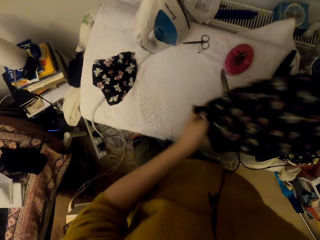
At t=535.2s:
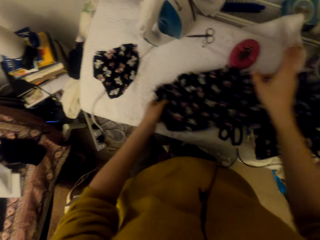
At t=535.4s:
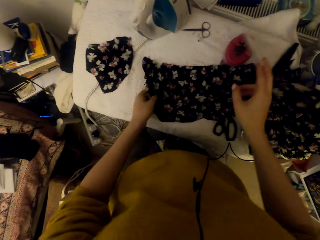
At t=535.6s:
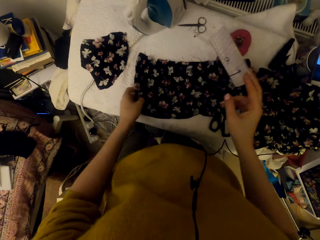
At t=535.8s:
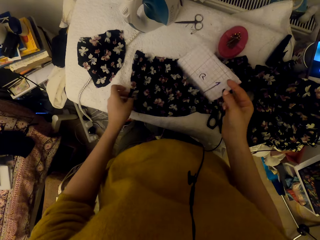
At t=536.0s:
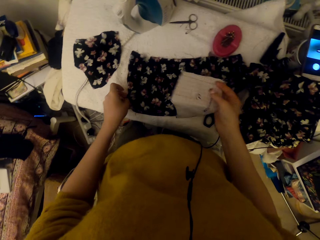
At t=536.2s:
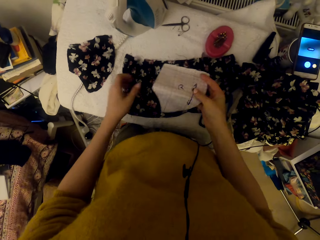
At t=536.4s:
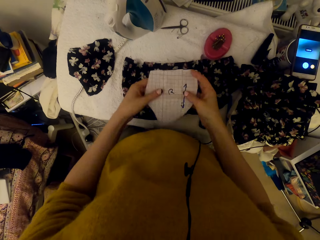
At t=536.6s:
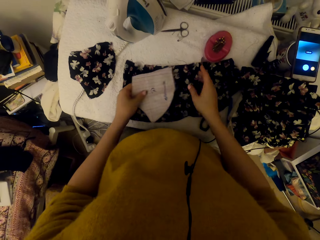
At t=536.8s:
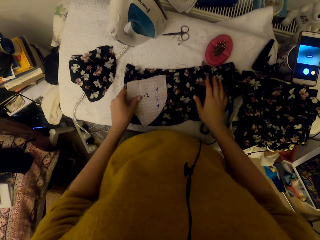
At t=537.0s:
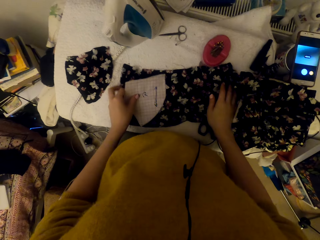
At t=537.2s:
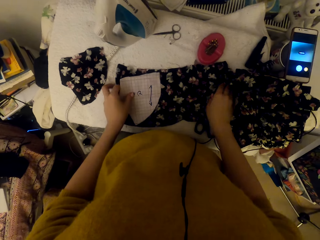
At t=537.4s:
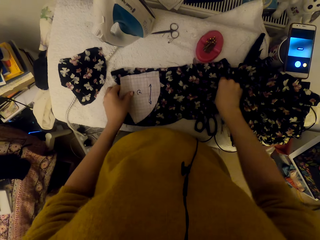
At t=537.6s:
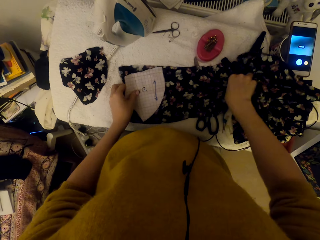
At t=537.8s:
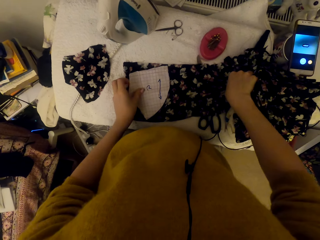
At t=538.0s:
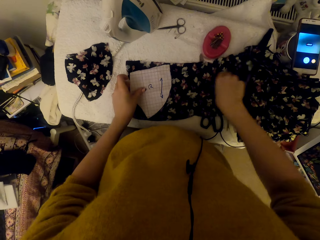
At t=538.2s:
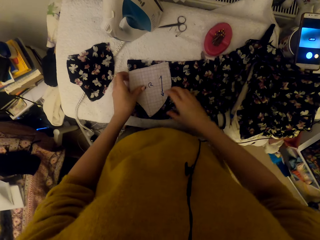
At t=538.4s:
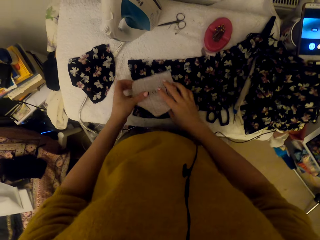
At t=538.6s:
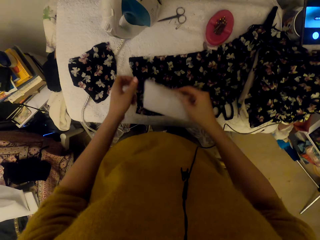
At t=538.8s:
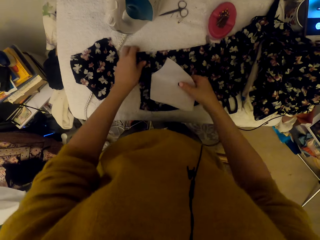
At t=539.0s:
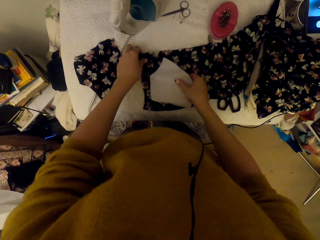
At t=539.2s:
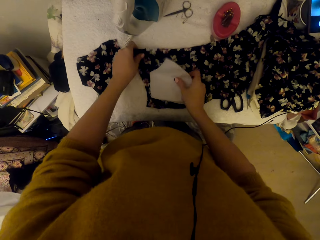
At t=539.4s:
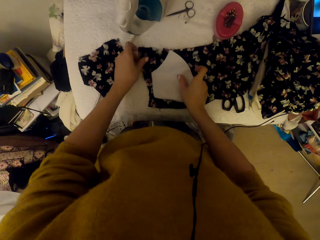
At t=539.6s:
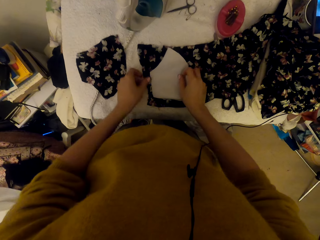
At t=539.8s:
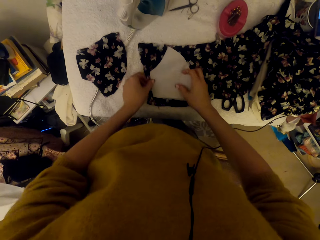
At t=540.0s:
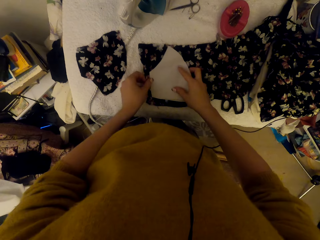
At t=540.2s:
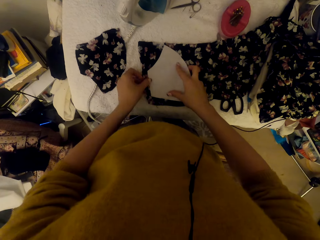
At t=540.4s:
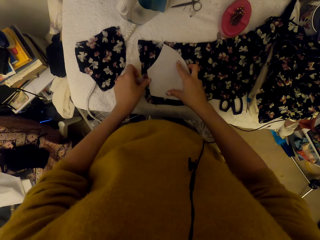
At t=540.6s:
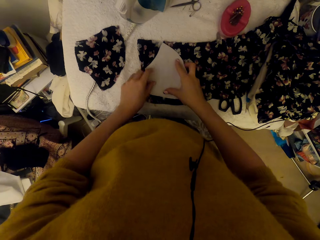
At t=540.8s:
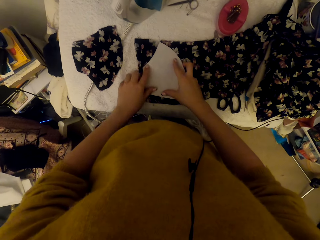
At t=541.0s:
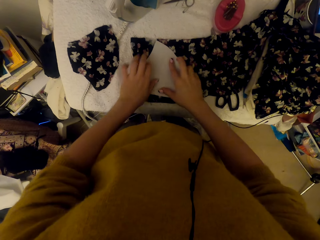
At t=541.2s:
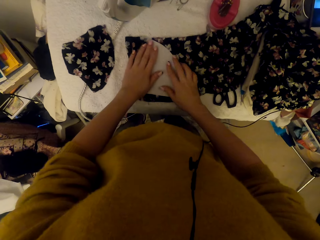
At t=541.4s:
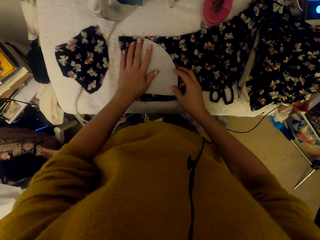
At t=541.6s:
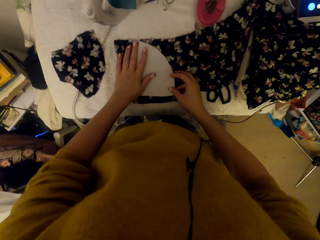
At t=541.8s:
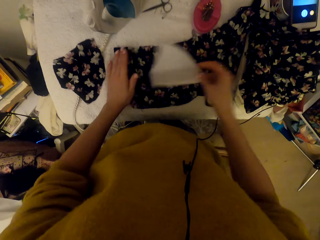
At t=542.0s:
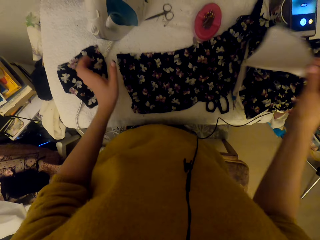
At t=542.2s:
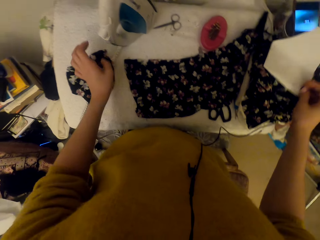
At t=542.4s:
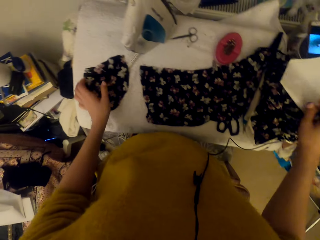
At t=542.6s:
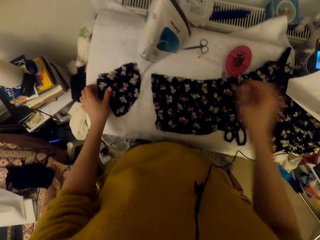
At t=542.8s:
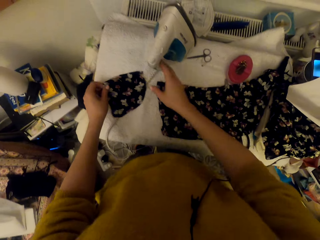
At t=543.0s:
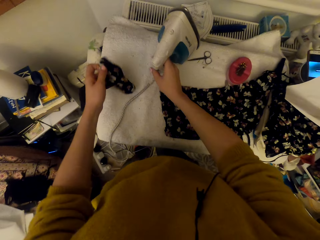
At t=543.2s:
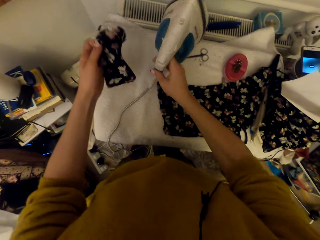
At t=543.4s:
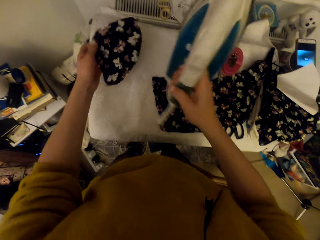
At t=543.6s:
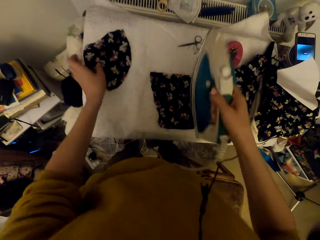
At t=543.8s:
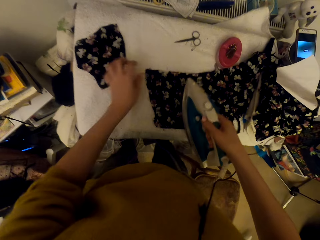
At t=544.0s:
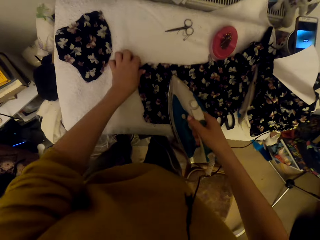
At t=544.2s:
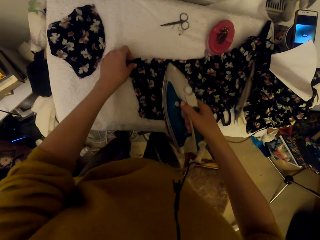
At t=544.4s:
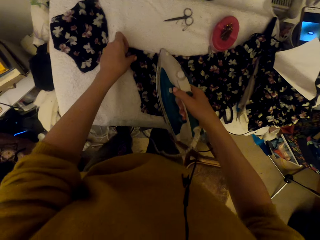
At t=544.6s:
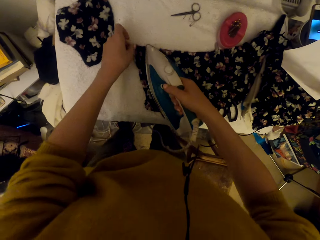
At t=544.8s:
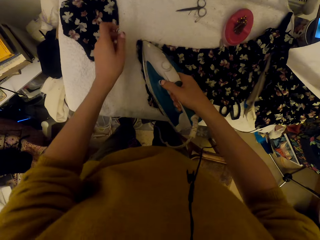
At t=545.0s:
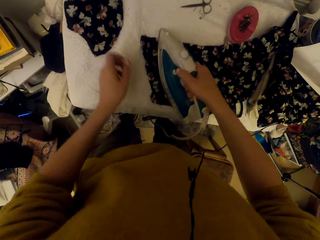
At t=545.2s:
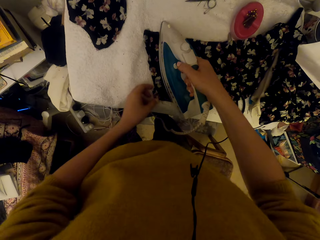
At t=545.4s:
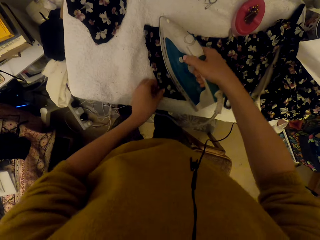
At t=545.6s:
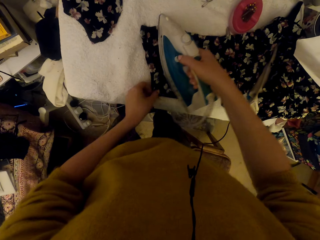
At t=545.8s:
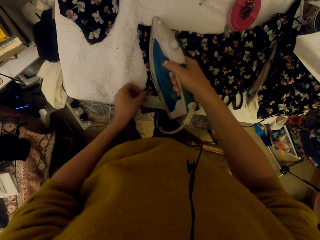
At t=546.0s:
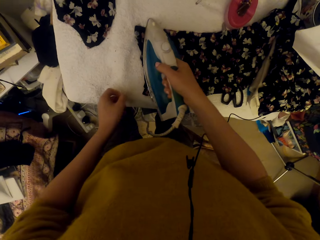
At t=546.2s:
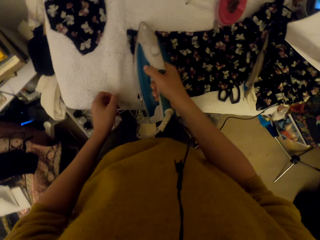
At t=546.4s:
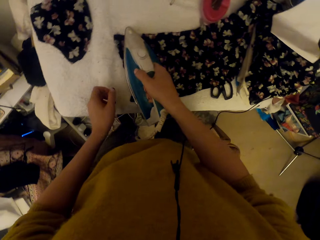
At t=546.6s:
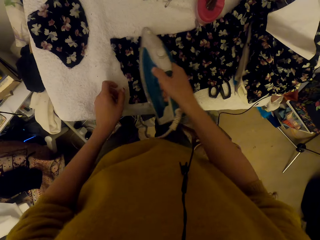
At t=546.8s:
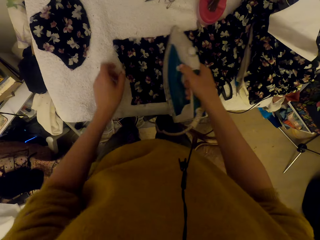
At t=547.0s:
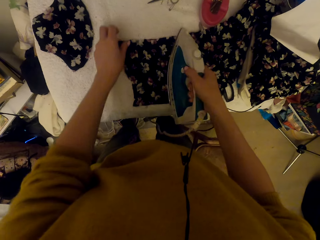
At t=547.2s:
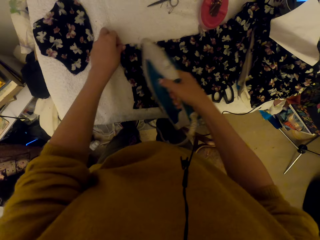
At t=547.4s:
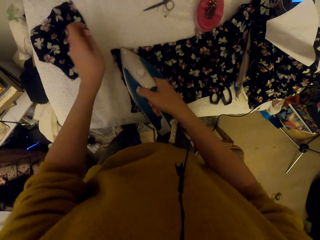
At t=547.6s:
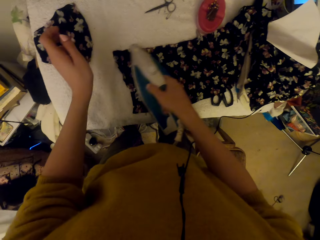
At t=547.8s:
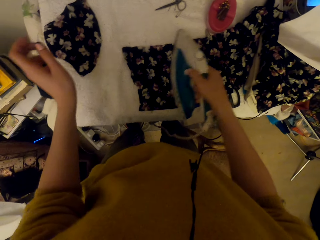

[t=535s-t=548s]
The camera wearer puts down a material. They transfer the graph paper piece to the left hand. They adjust the cloth material. They adjust the graph paper piece. They turn the paper. They put the paper on the material. They pick the paper. They put the graph paper on the cloth materials. They pick the cloth material piece and the steam iron. They drop the cloth material piece on the worktable. They adjust the cloth material on the worktable. They iron the cloth material with the iron box.

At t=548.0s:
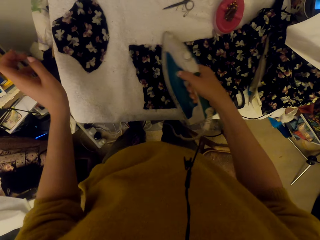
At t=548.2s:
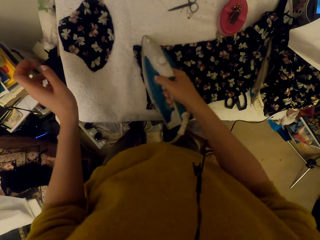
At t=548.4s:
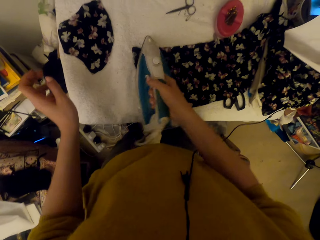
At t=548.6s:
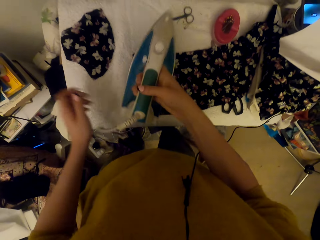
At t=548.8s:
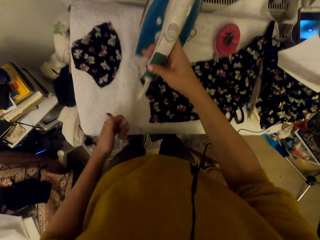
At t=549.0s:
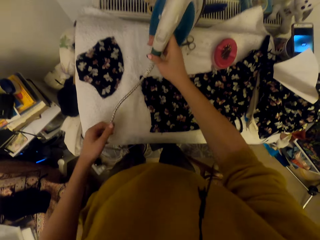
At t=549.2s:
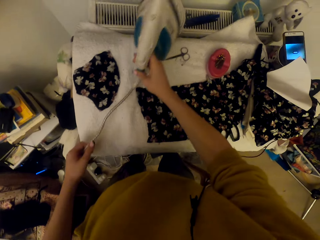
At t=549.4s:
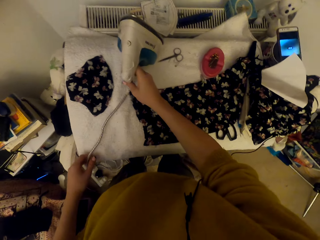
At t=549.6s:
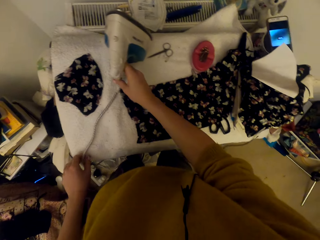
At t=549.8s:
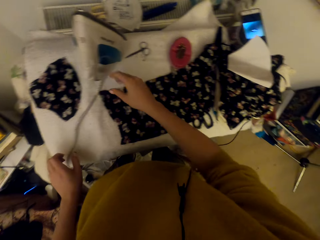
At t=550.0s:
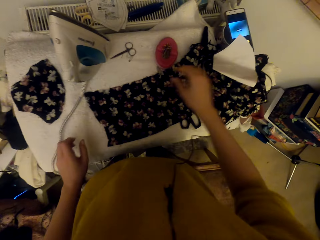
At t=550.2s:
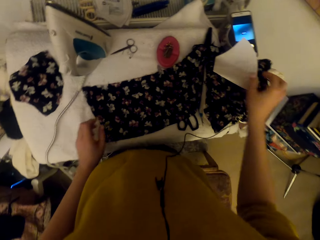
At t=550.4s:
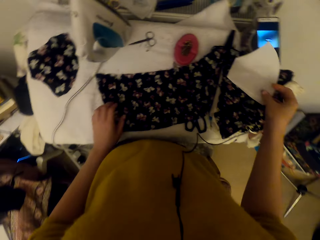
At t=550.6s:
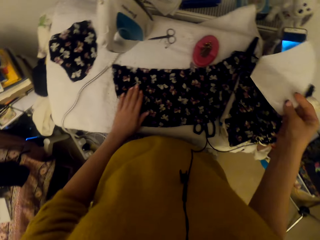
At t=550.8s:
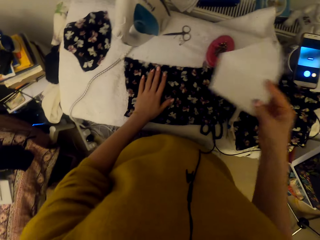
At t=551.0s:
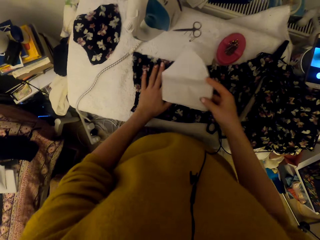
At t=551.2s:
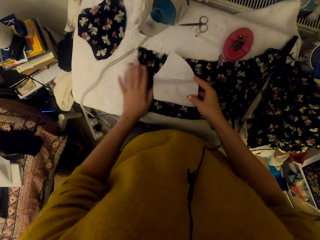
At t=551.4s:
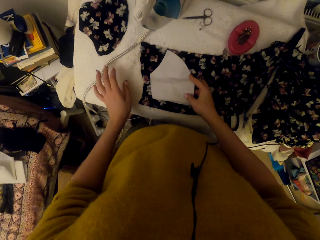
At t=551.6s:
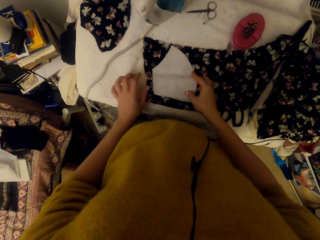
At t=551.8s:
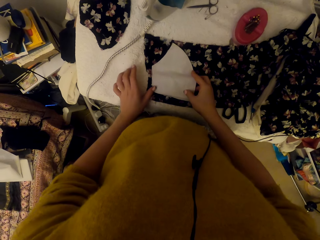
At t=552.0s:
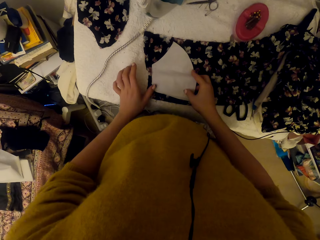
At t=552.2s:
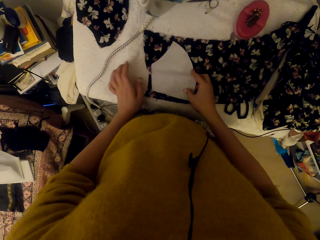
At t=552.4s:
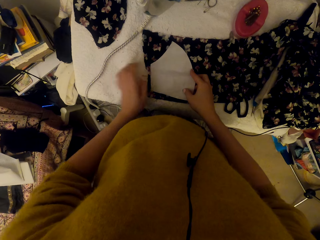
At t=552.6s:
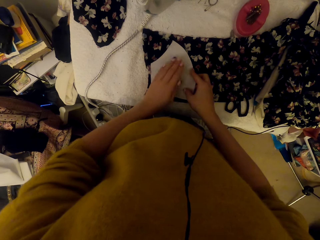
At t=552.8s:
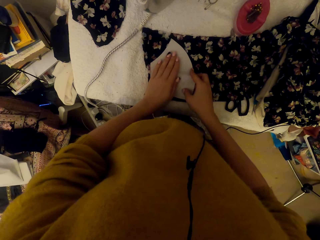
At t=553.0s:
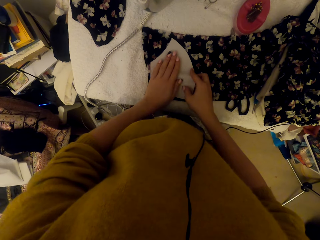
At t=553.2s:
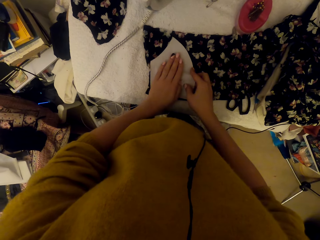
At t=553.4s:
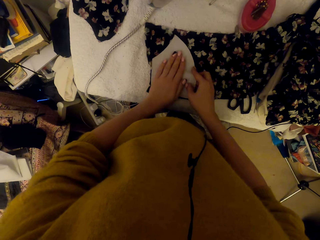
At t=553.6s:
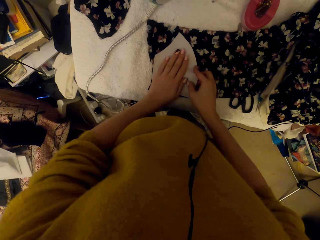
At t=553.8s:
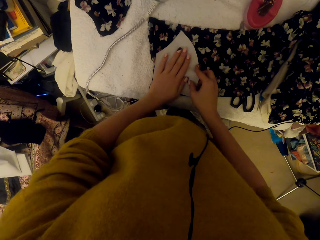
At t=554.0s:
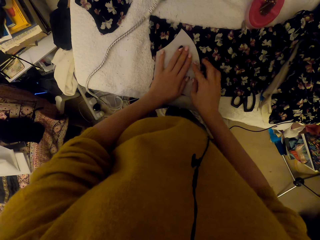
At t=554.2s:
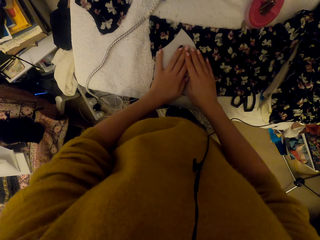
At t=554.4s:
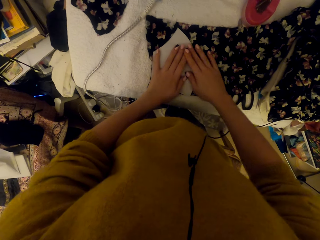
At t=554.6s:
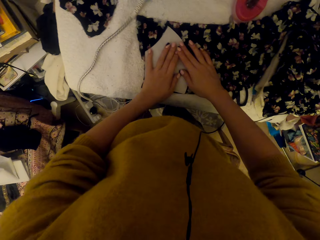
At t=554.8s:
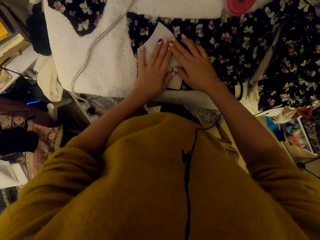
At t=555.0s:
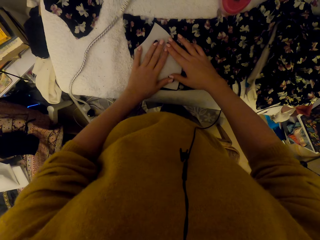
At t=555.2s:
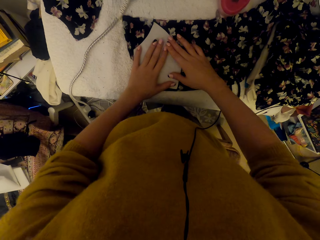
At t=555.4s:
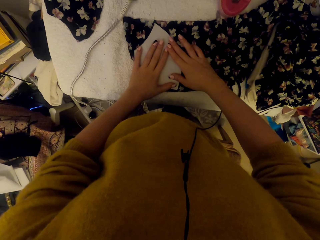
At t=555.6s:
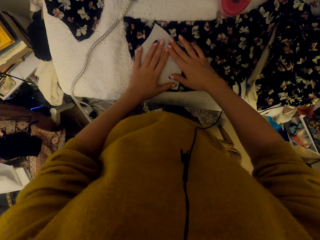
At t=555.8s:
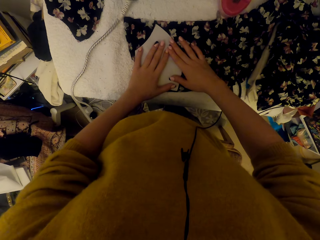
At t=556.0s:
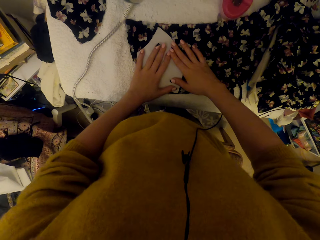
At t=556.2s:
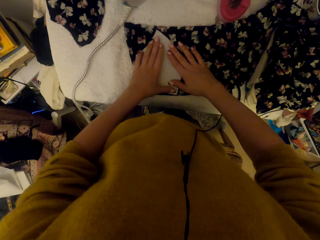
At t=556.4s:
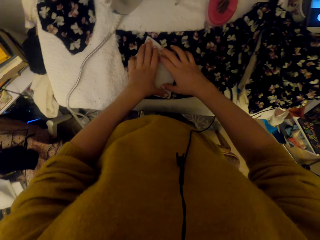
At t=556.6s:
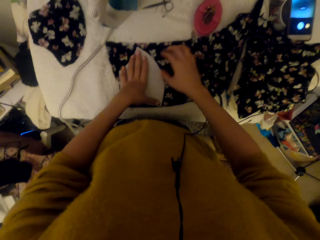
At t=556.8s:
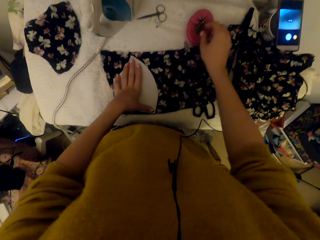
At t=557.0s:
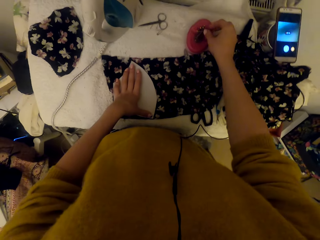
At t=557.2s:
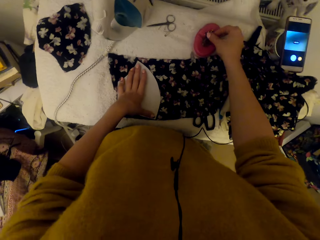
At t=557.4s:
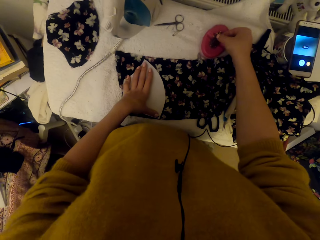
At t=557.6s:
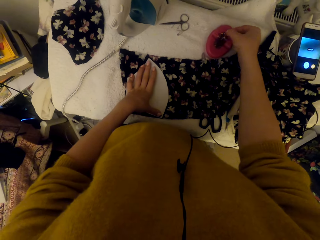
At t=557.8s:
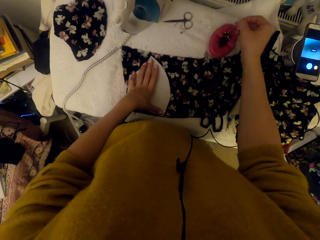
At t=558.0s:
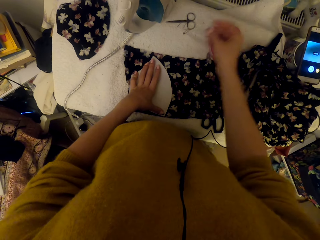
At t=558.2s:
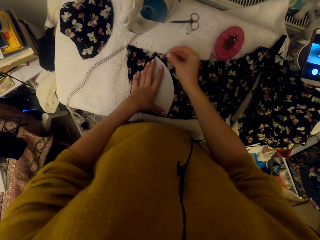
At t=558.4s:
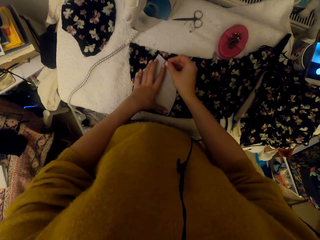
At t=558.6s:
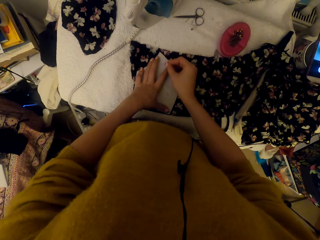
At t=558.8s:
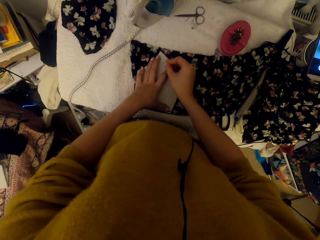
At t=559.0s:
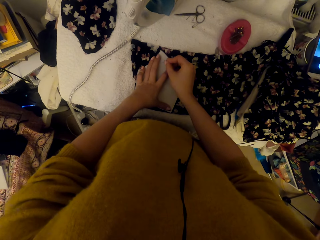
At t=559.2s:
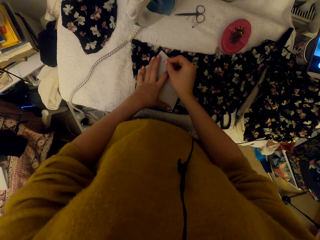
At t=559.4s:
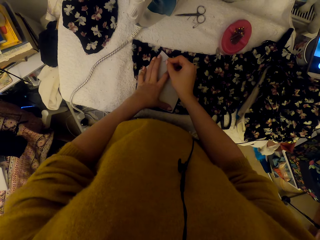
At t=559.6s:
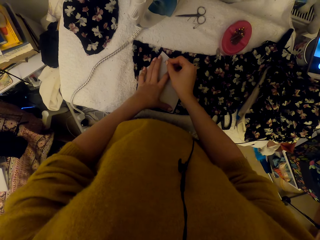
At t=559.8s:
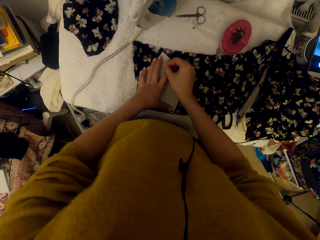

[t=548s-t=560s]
The camera wearer puts the steam iron on the worktable. They pick the graph paper piece. They adjust the graph paper piece on the cloth material. They put down the paper. They put a hand on the paper. They press the paper with hands. They pick a pin. They pin the graph paper on the cloth material.
